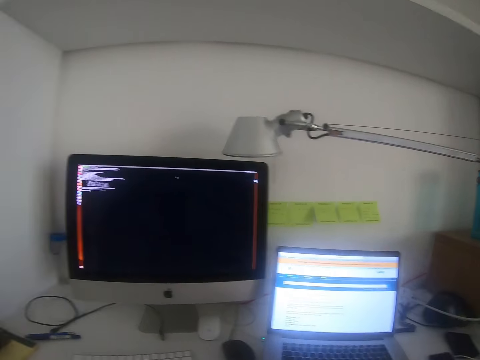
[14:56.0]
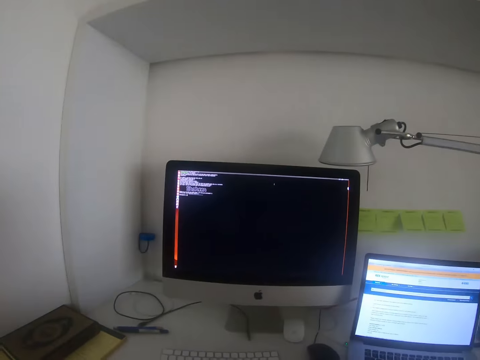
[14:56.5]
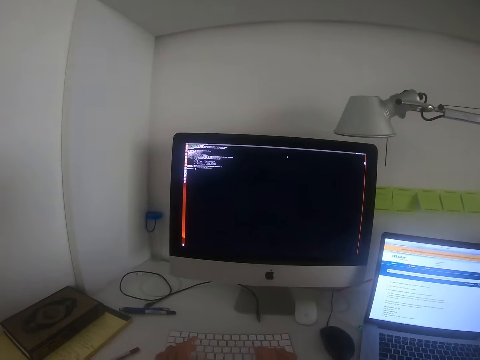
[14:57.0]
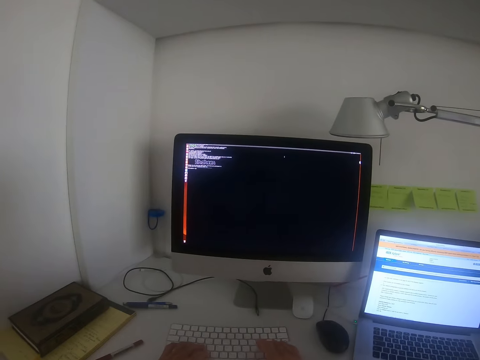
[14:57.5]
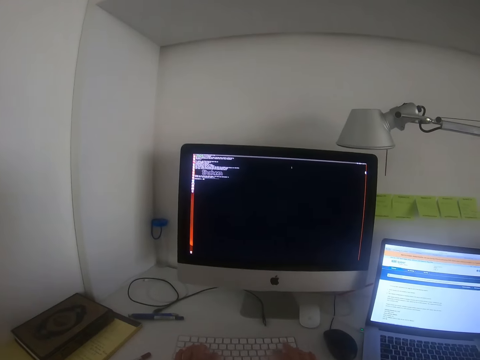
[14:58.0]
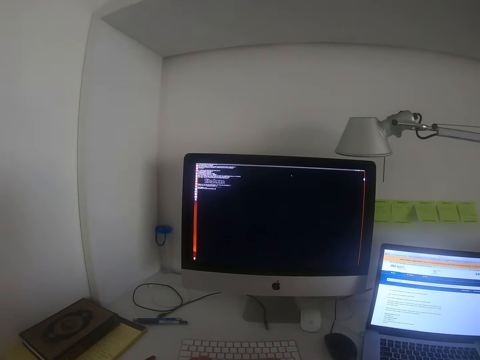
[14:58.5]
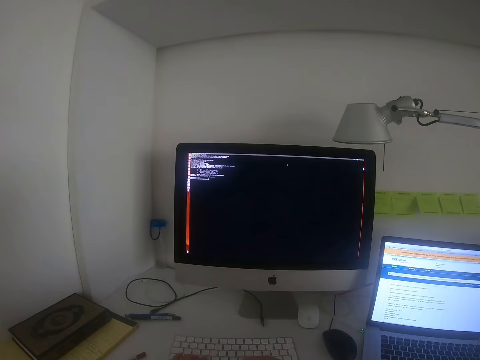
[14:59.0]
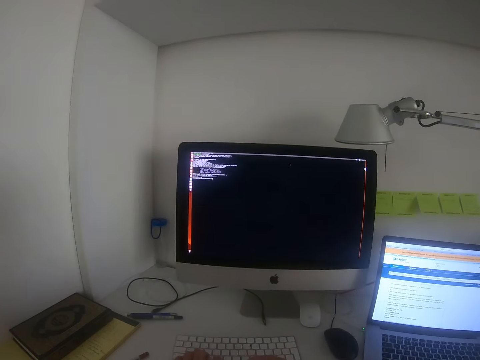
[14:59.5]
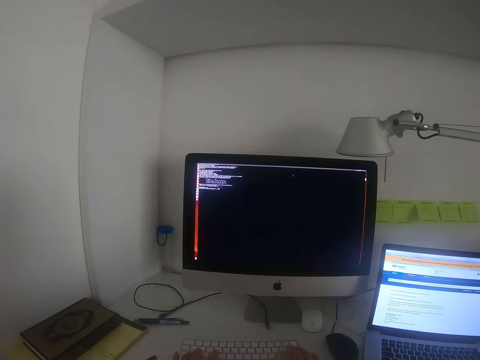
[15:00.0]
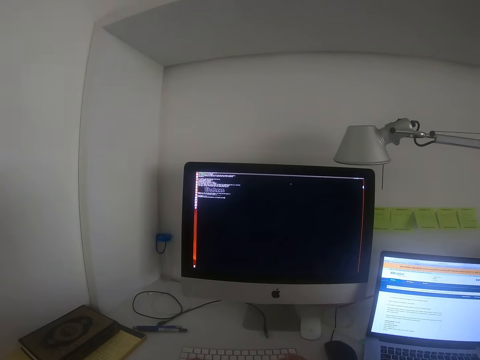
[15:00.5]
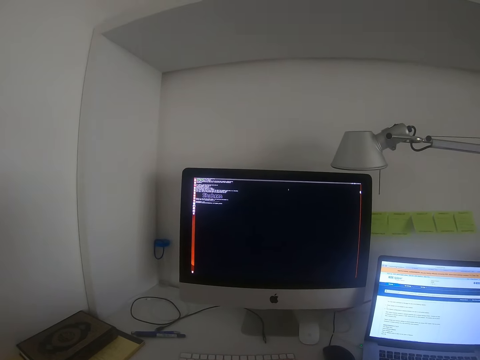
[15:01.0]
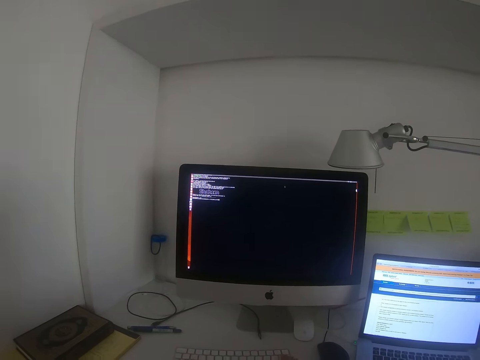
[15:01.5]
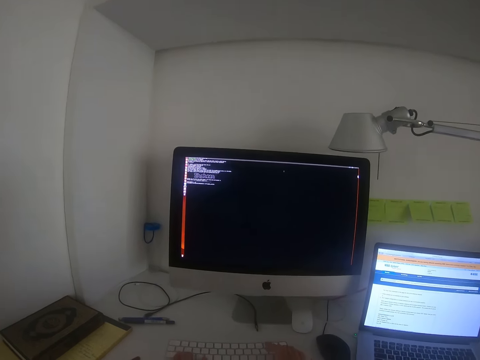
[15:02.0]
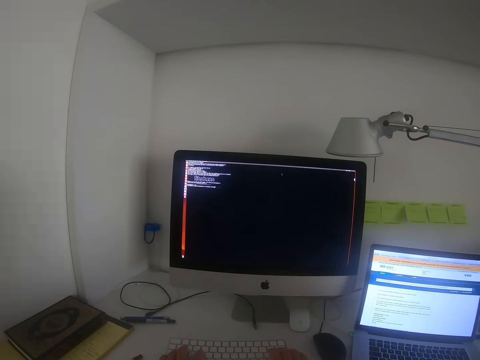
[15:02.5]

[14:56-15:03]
The camera wearer focuses on the computers. They type up on the keyboard. They operate the desktop.

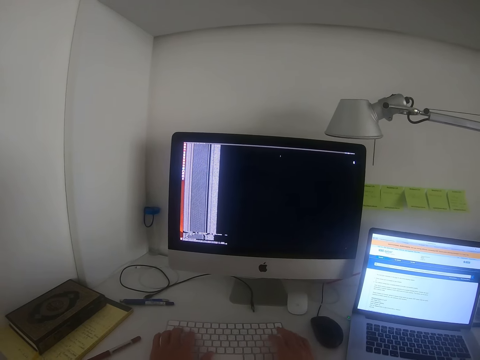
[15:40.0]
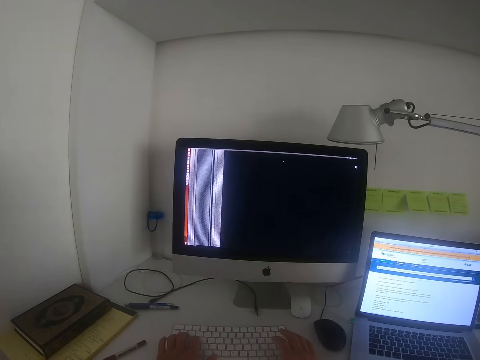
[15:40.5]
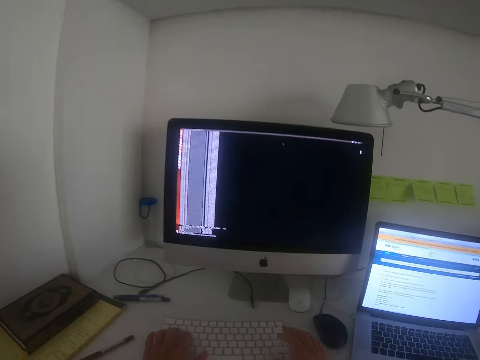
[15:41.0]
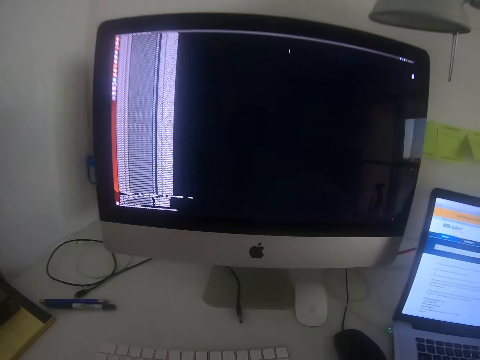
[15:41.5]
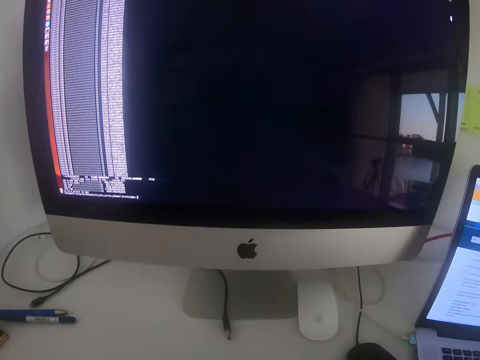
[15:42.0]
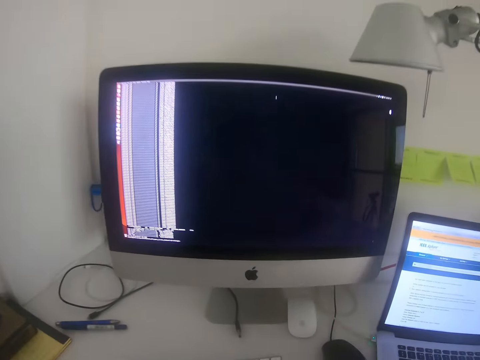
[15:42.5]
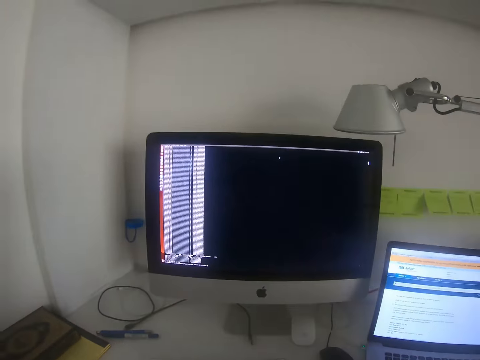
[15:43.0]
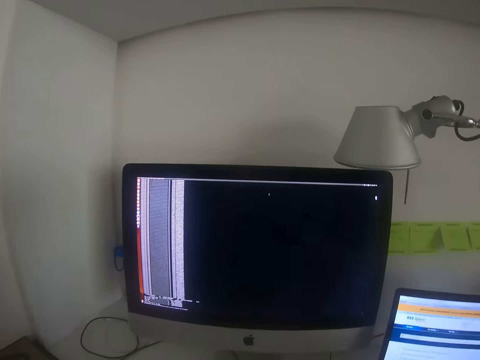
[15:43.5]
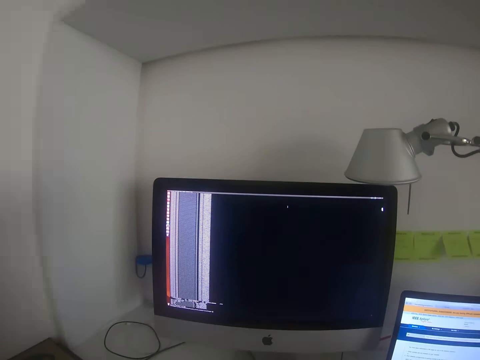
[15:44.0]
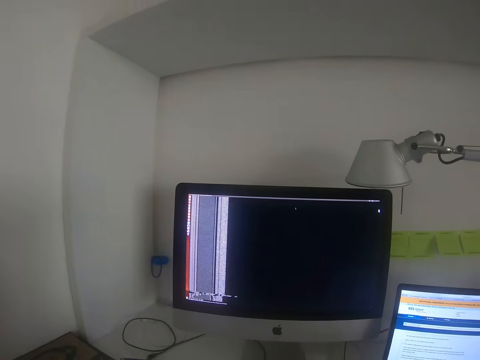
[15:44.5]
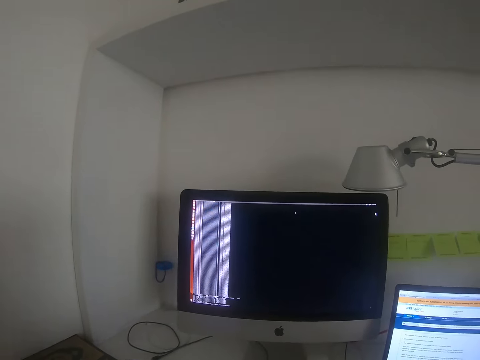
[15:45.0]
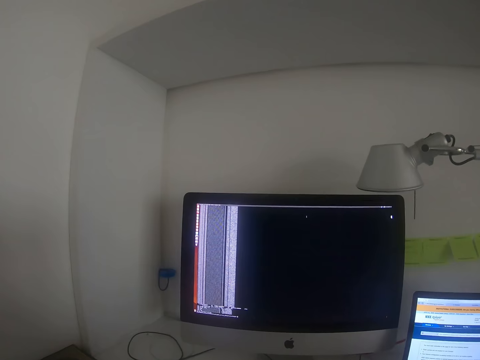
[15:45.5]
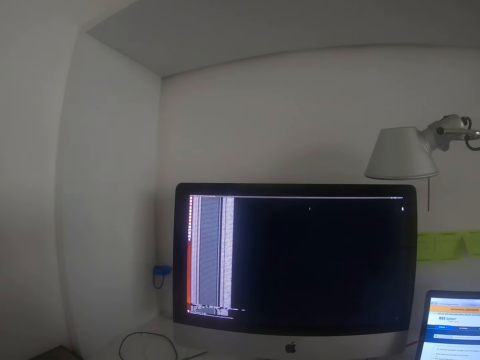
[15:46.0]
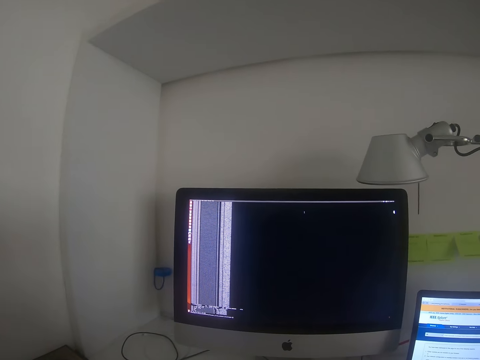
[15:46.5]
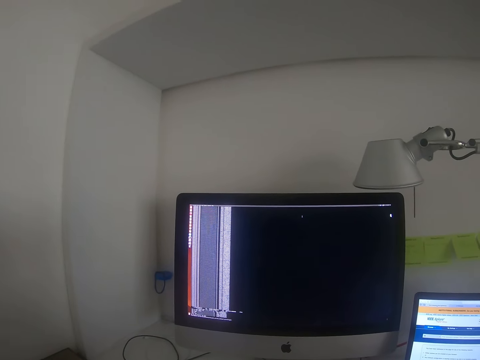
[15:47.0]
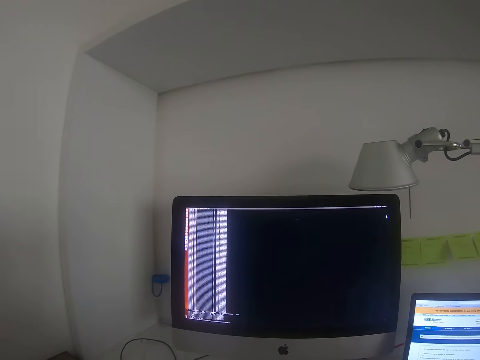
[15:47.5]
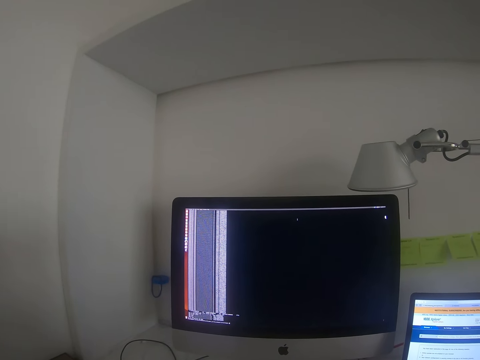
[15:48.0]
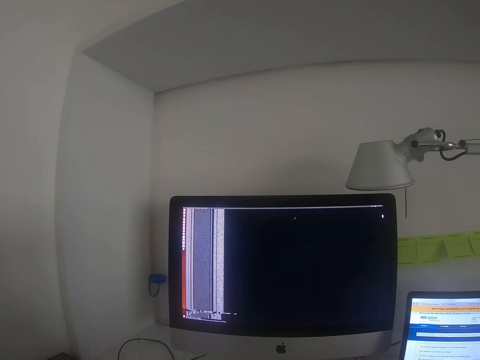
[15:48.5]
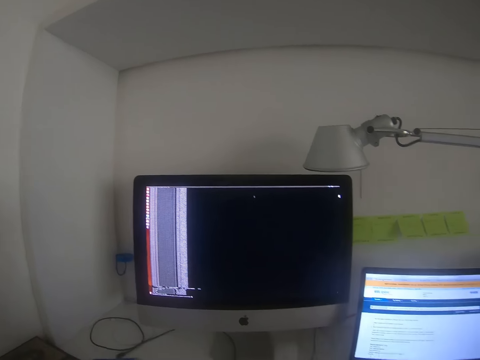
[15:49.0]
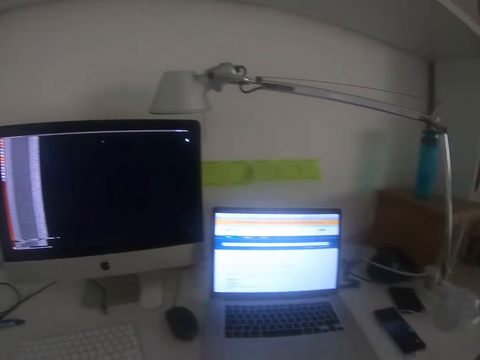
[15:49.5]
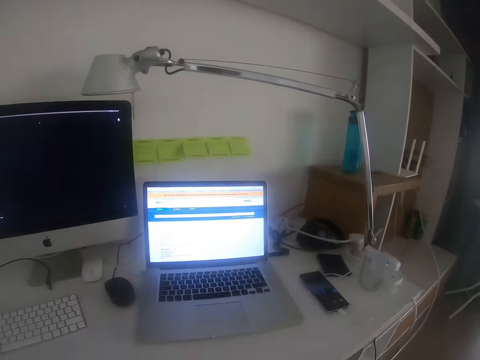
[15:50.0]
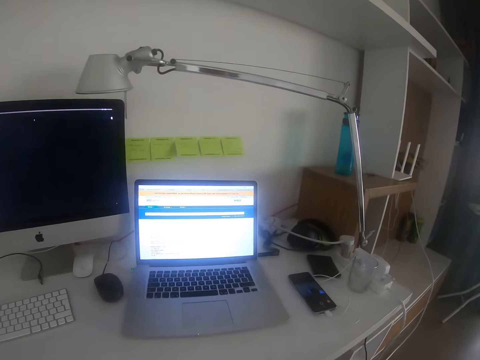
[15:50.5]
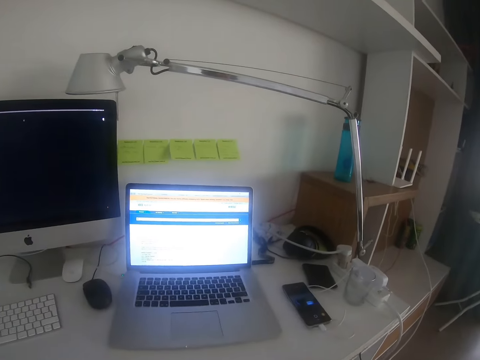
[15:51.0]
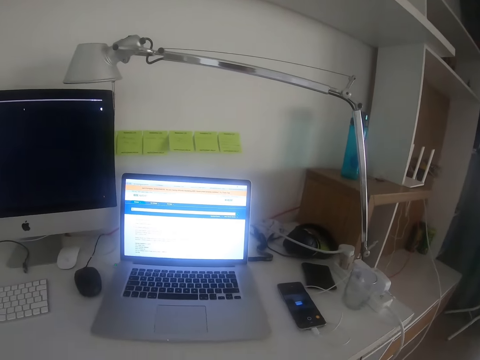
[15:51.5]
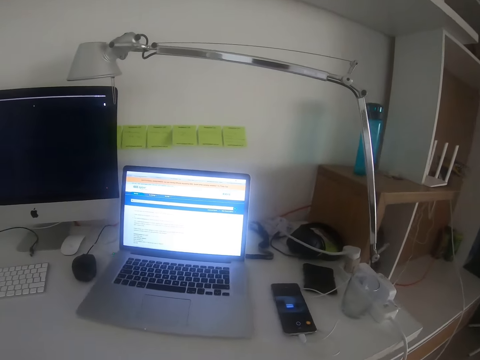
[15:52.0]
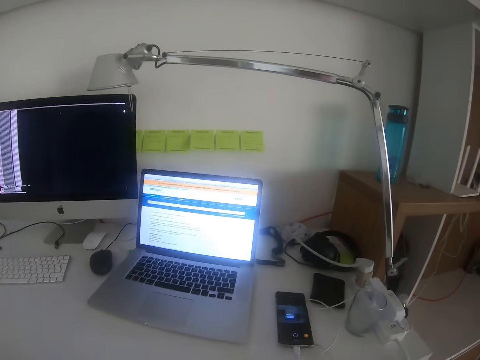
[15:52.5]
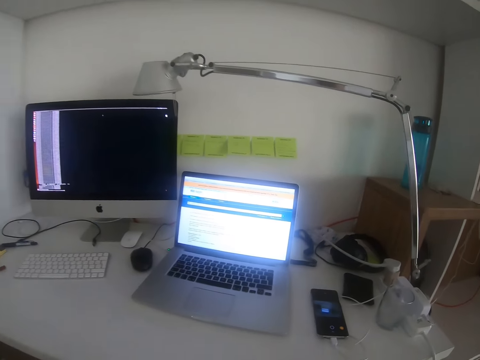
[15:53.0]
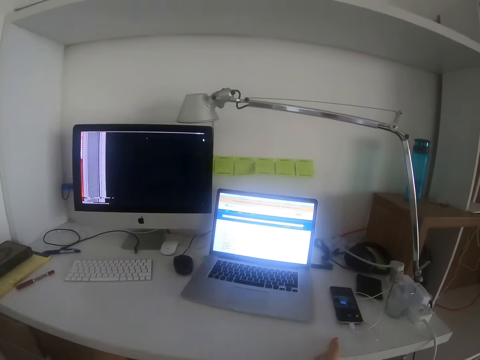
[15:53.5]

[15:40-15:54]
The camera wearer focuses on the desktop. They look at the desktop screen. They look on the table. They focus on the computers.

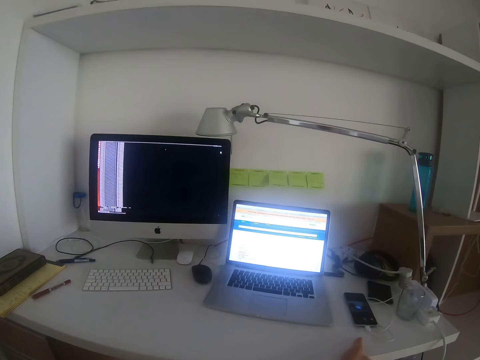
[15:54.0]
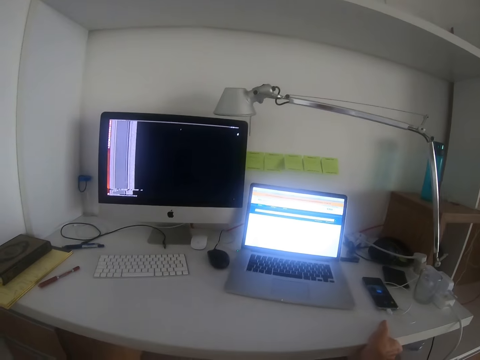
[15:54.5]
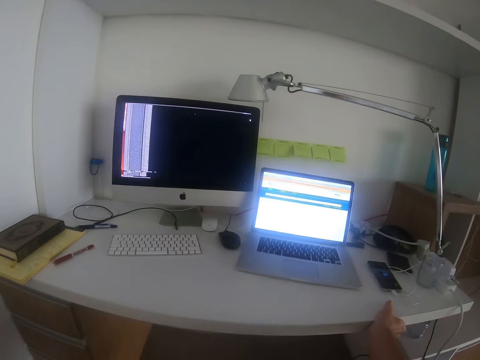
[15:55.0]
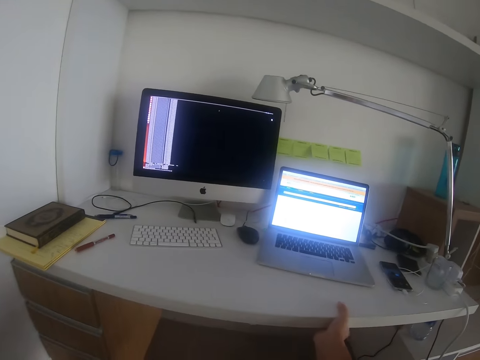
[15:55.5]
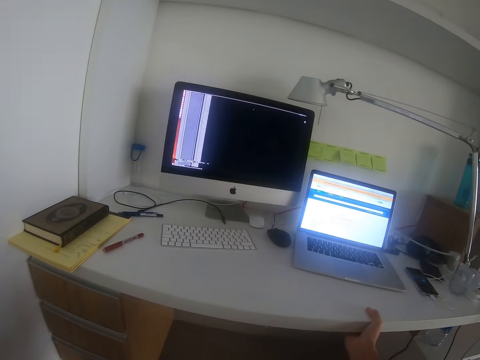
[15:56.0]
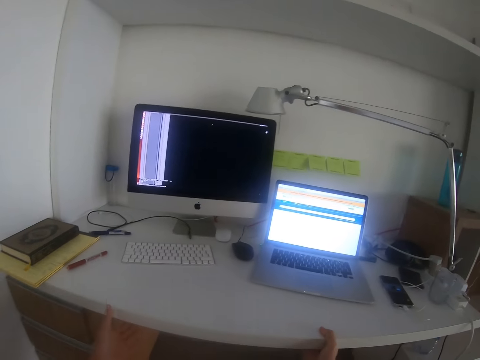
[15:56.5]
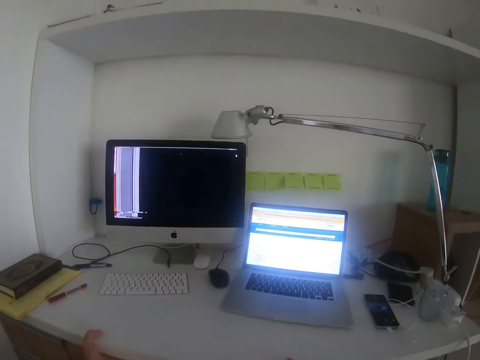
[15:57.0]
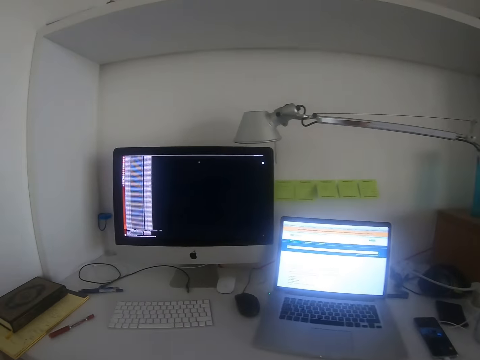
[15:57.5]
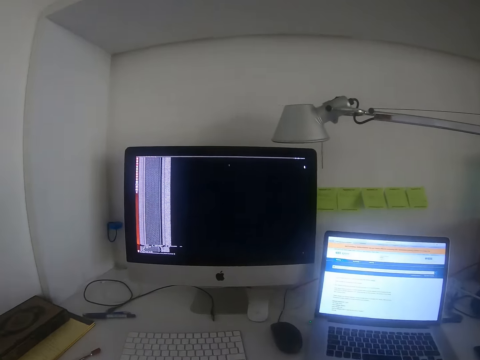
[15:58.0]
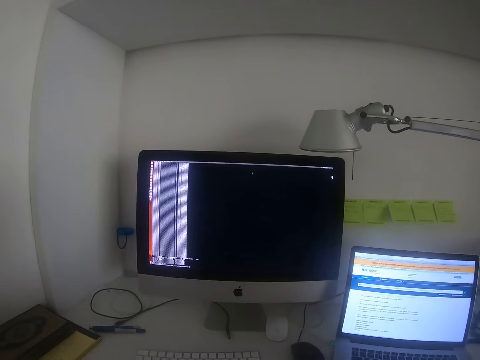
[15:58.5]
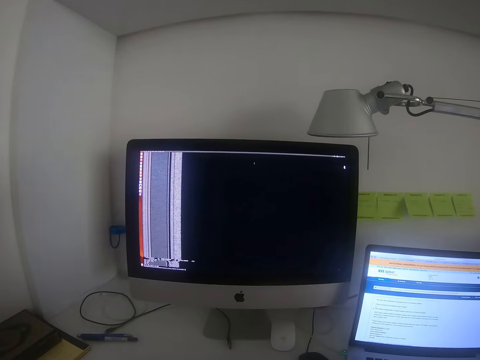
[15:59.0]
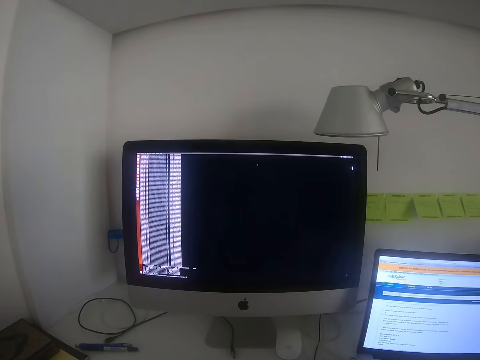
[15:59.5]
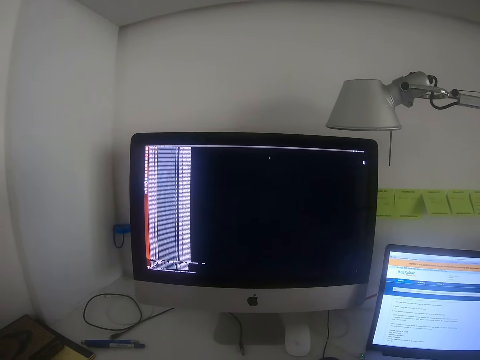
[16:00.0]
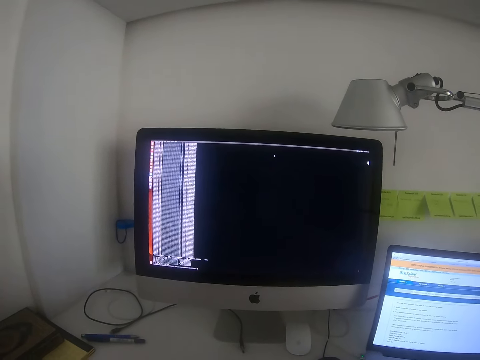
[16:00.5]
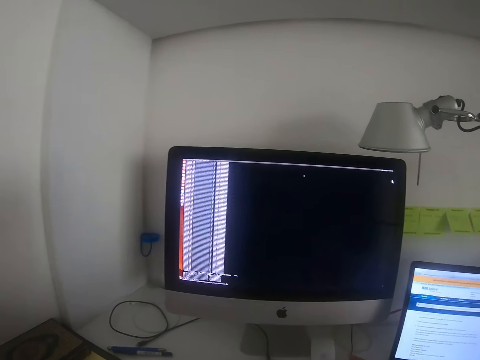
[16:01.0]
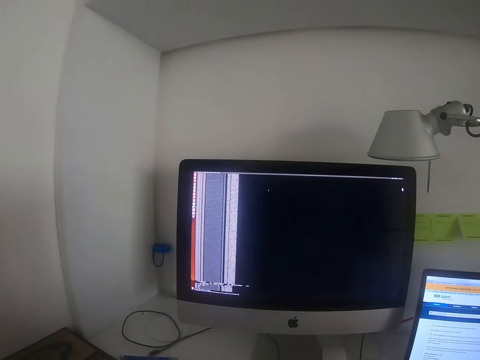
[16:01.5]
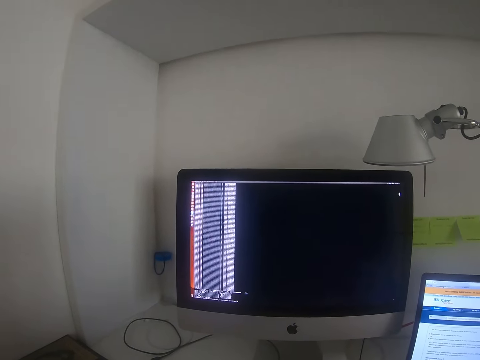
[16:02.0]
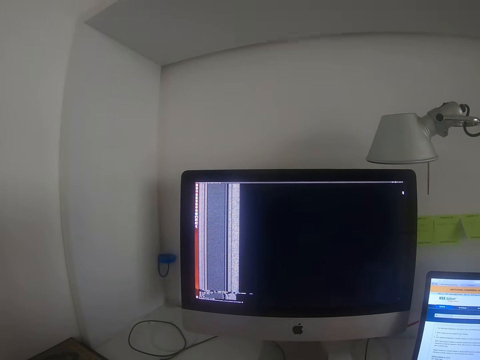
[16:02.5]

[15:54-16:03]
The camera wearer touches the table. They drag close to the table. They look at the desktop screen. They hold the mouse.
